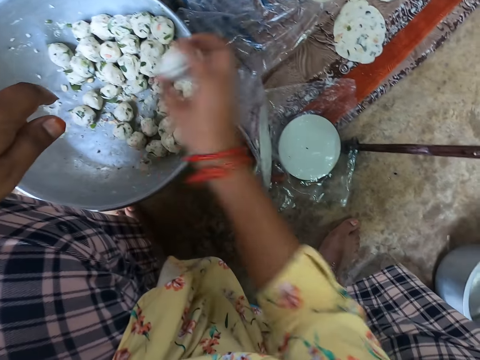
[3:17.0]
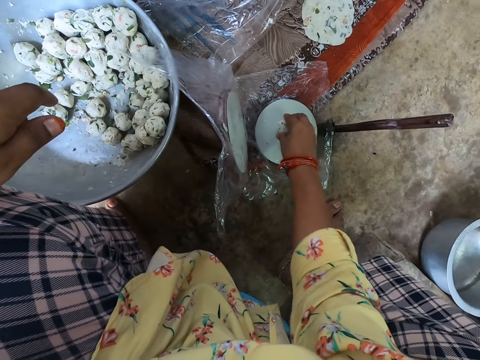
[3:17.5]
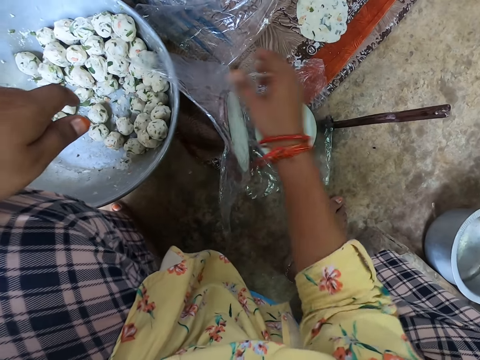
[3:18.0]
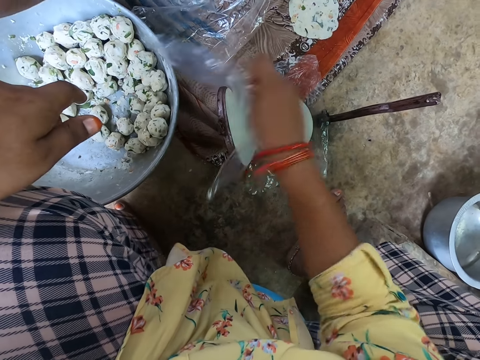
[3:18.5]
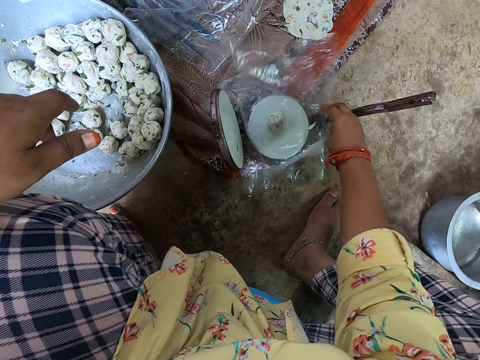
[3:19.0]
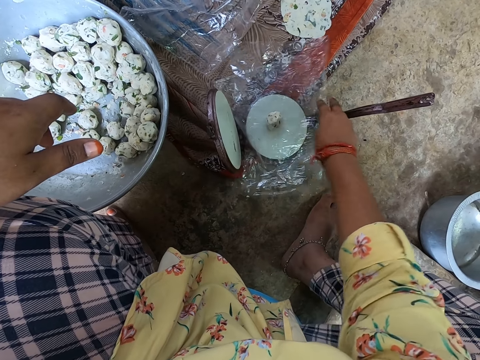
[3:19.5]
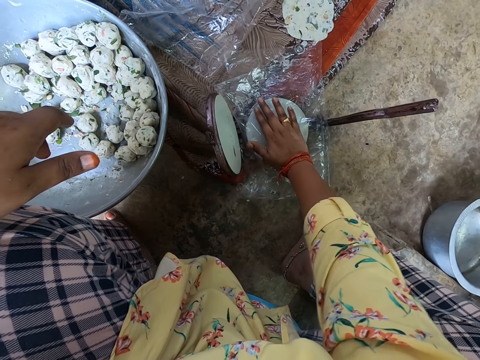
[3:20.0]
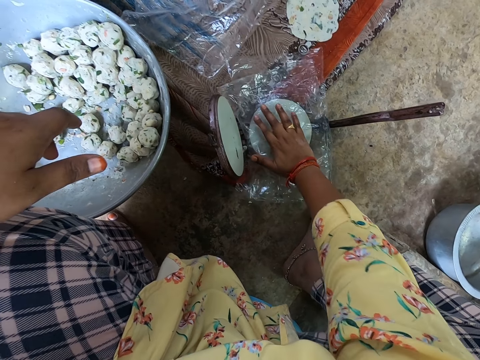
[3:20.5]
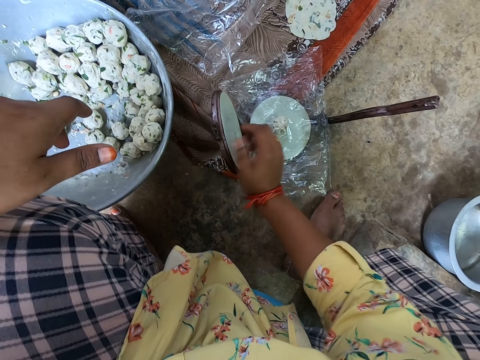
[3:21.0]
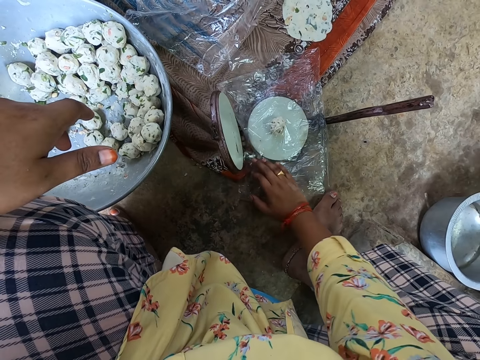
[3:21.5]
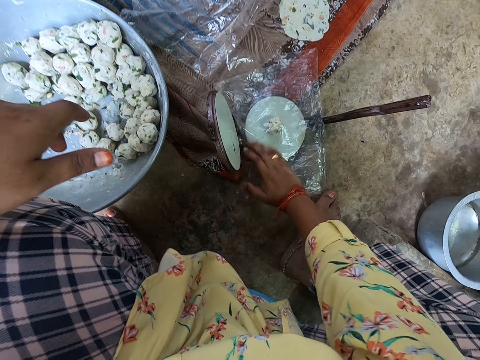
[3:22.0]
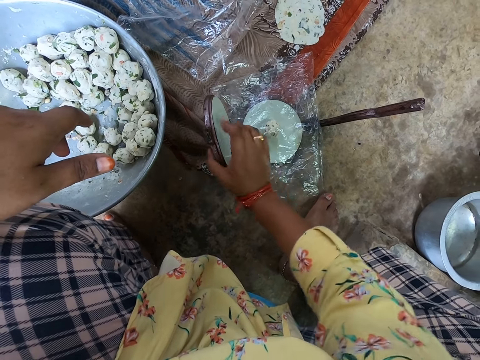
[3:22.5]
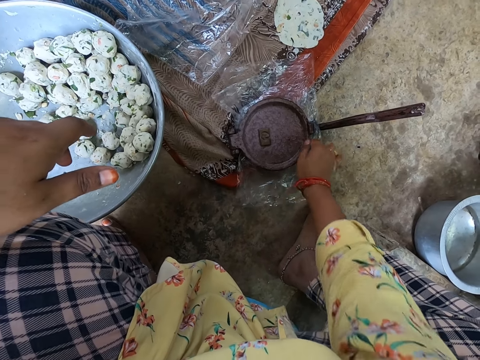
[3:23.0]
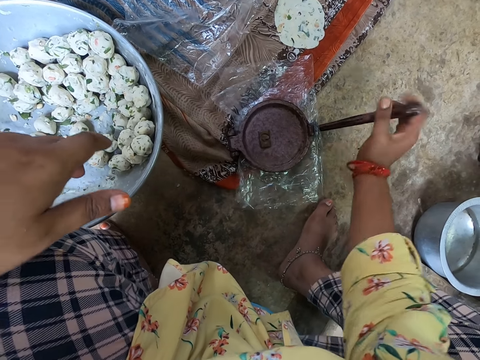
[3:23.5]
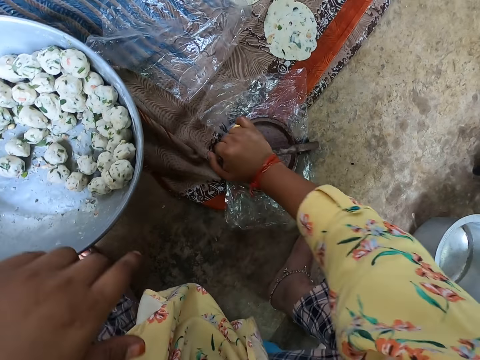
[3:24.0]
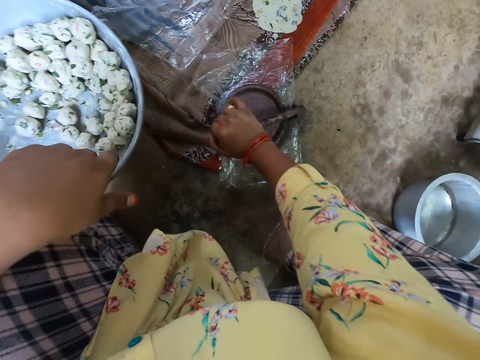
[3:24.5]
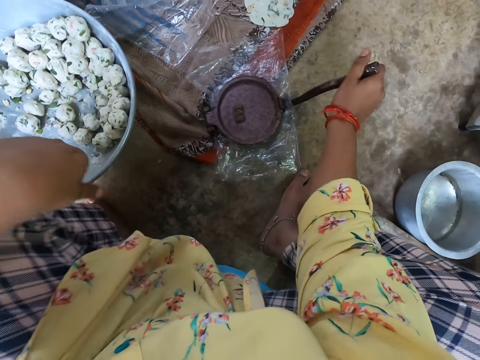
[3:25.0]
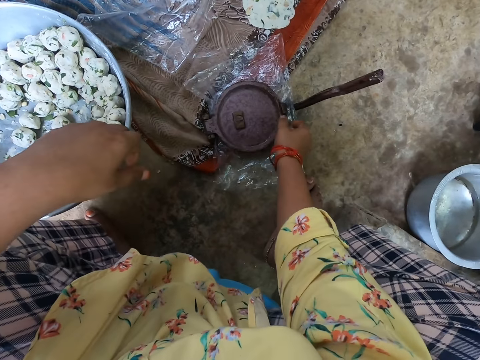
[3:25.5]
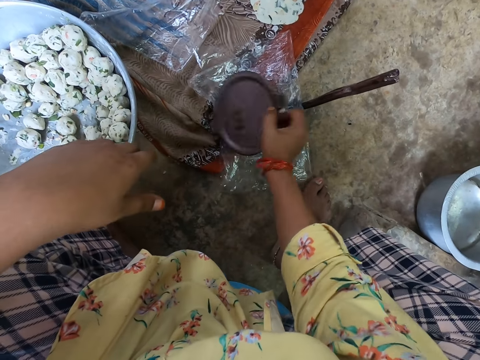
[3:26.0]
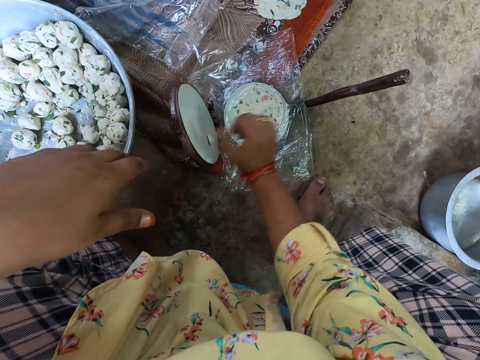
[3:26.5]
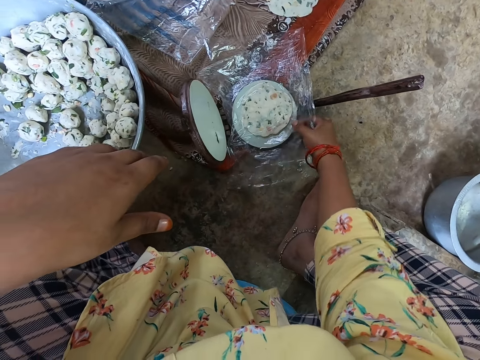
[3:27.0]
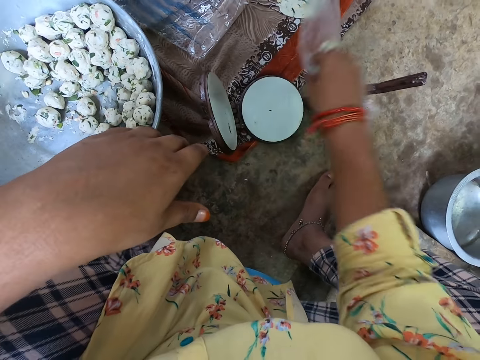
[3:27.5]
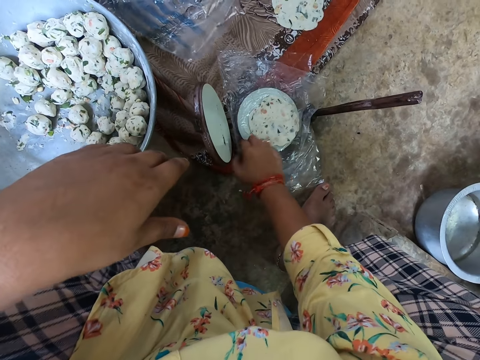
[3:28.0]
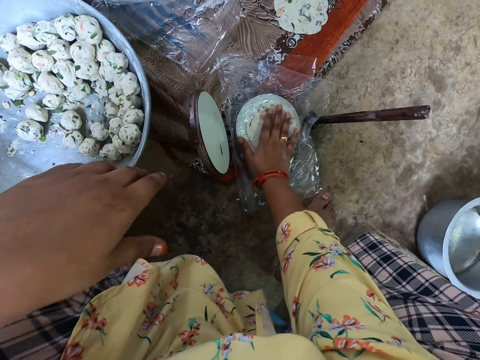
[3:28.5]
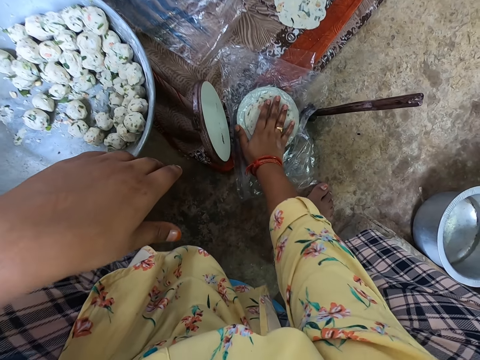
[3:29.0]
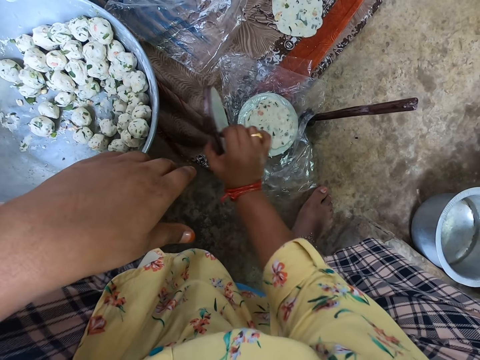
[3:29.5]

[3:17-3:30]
The camera wearer puts the dough on the nylon on the compressor. She puts the nylon on the dough. She covers something with the paper. She places her right hand on the nylon. She covers the lid of the pot with her right hand. She uses the wedge over the lid of the pot. She squeezes something. She removes the wedge over the lid of the pot. She opens the lid with her right hand. She turns the nylon with the dough to the other side.

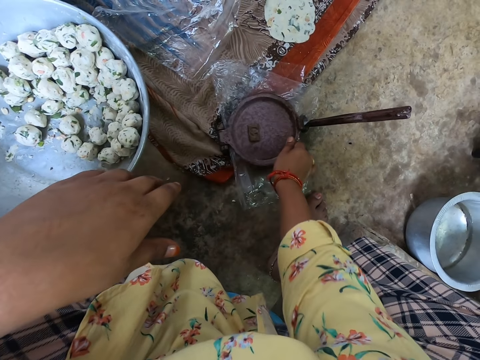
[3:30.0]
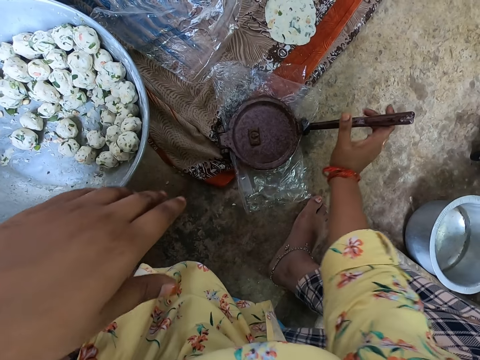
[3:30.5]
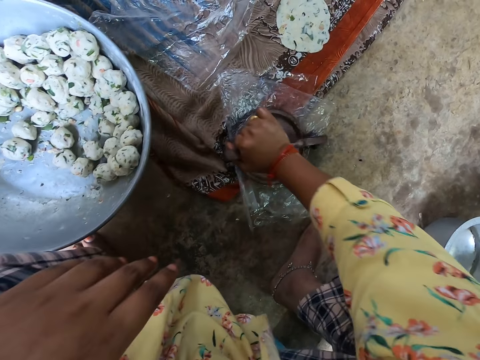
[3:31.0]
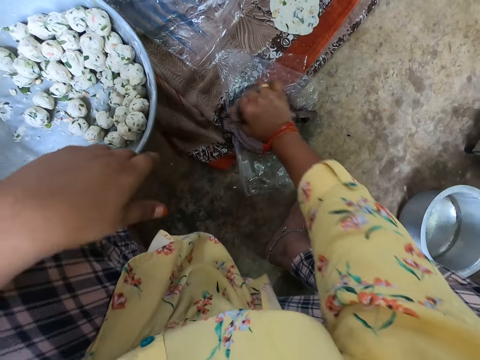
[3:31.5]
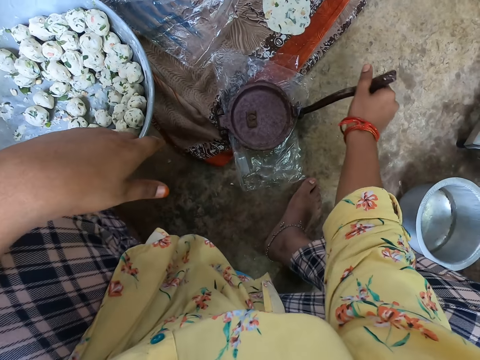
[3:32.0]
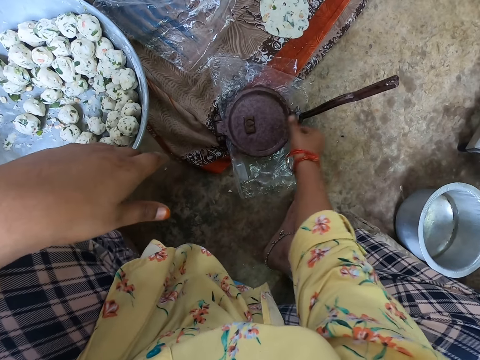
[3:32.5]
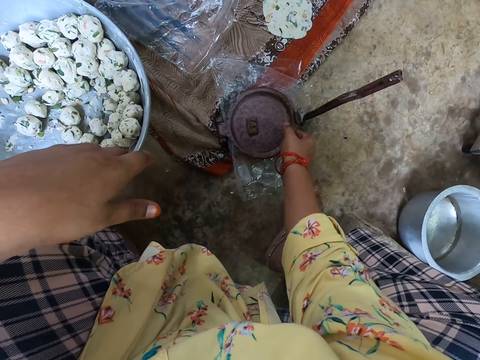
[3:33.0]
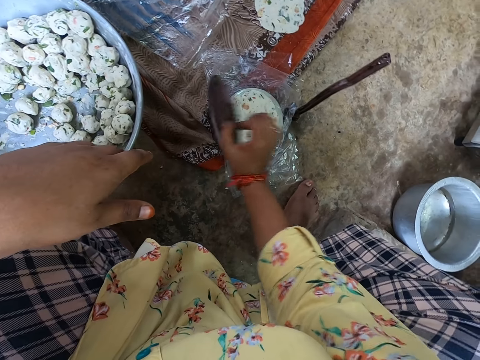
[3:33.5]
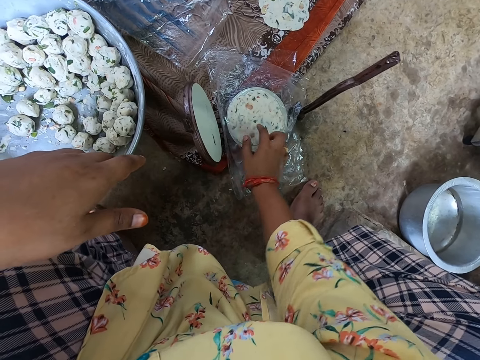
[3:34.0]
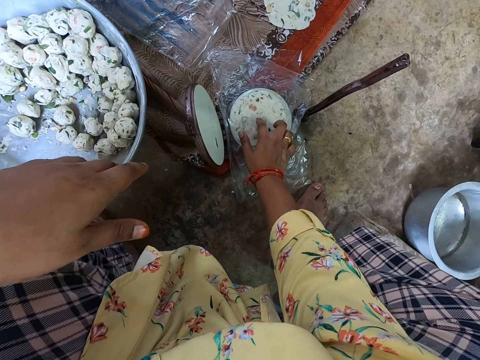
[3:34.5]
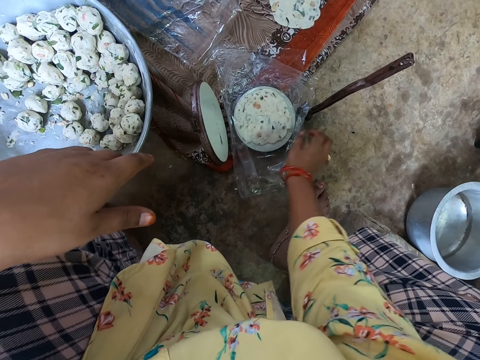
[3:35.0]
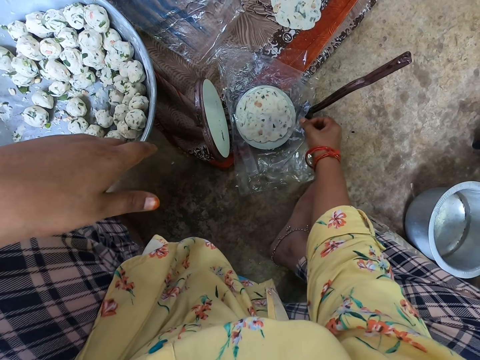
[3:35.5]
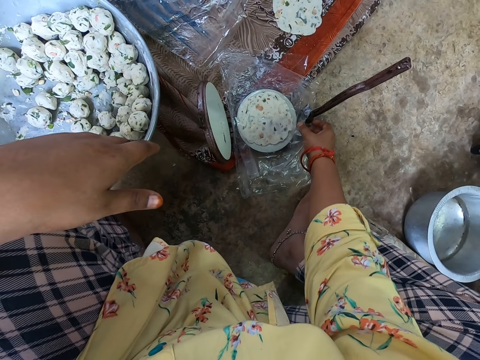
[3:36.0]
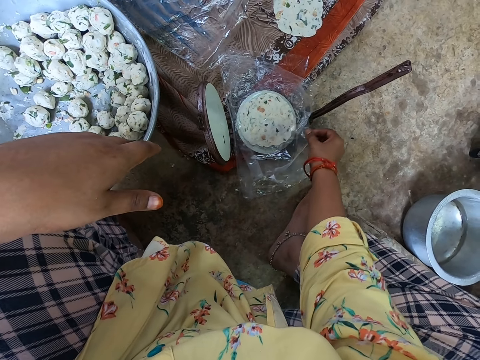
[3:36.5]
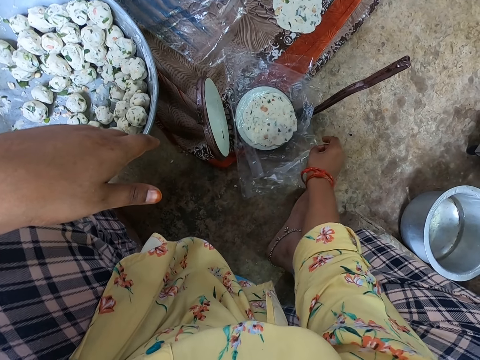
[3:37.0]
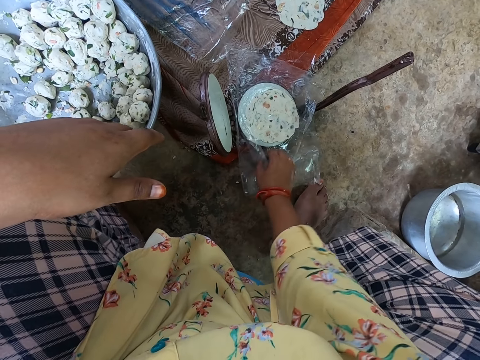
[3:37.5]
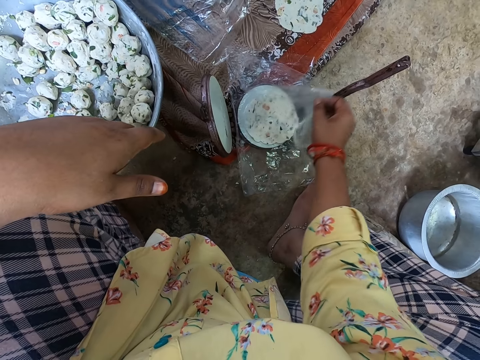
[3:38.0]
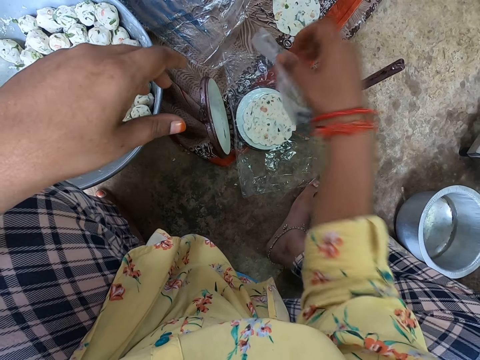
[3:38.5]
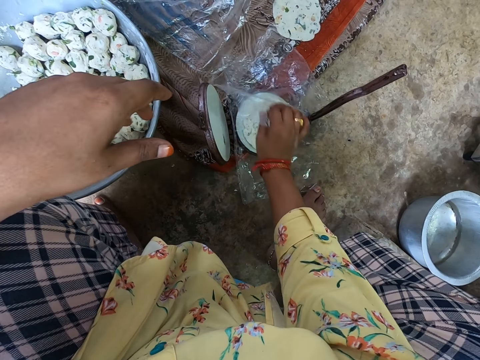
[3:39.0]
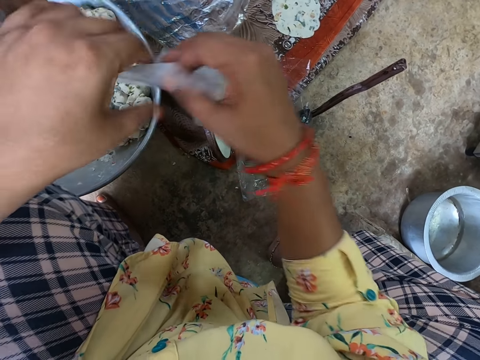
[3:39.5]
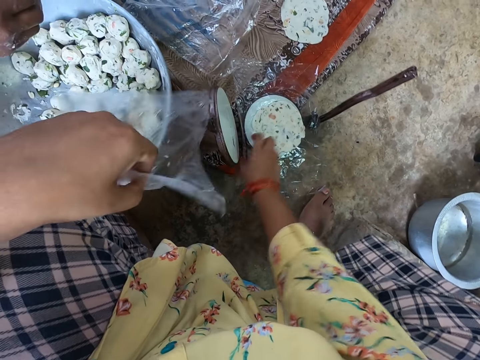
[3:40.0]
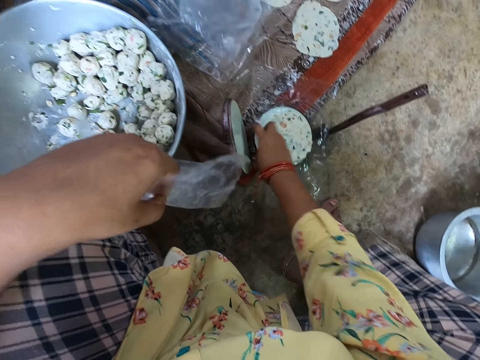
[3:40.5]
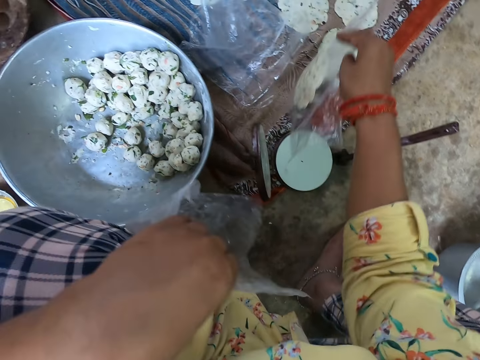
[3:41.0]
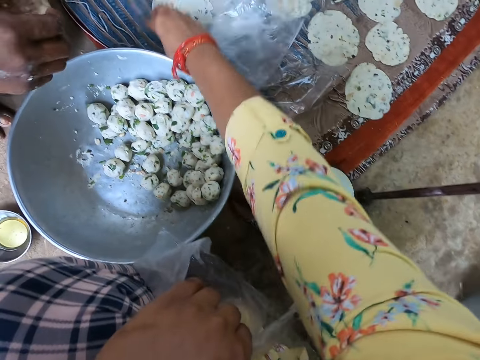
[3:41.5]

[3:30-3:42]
The camera wearer covers the lid of the pot with her right hand. She uses the wedge over the lid of the pot. She squeezes something. She removes the wedge over the lid of the pot. She places her right hand on the dough. She removes the nylon on the dough with her right hand. She transfers the nylon from her right hand to left. She removes the nylon with dough from the pot and places the nylon with dough on the table.

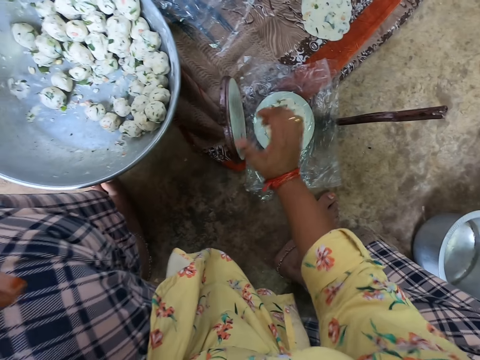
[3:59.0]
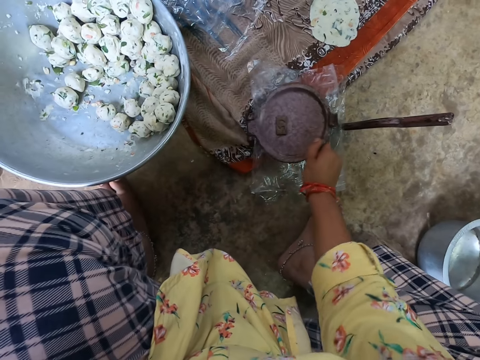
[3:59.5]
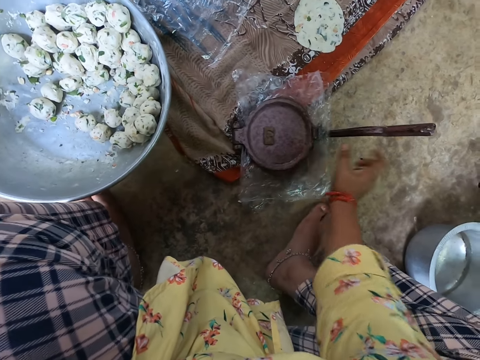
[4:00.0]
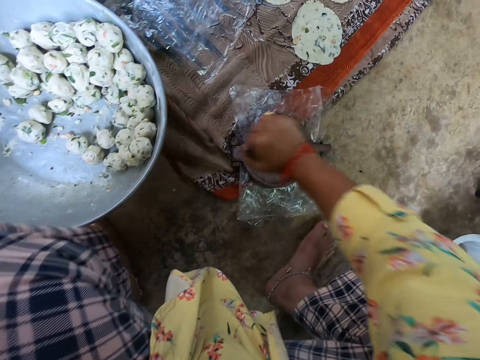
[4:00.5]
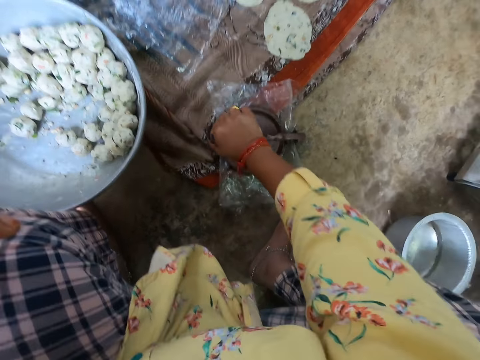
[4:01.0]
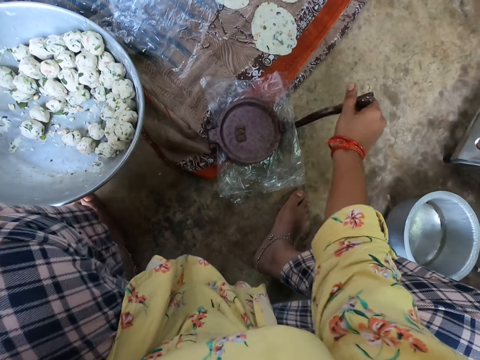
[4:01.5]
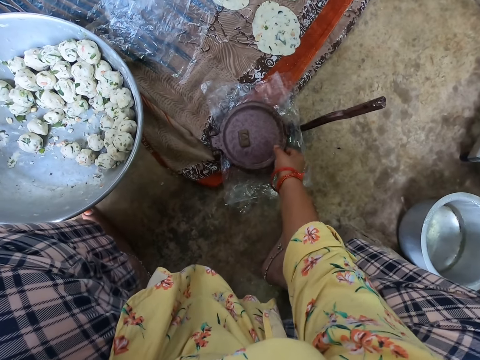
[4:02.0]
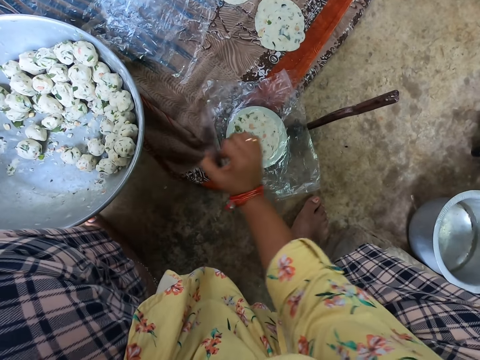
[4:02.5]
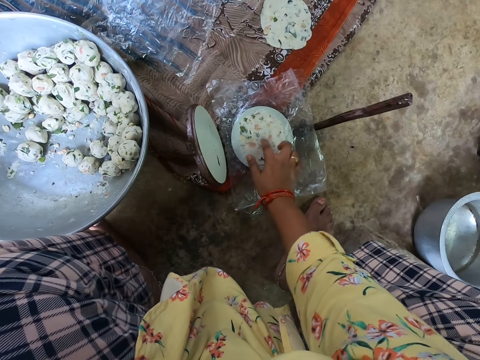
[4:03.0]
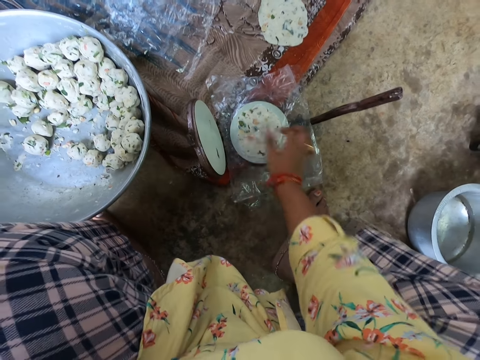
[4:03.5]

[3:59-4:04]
The camera wearer places her right hand on the dough. She covers the lid of the pot with her right hand. She uses the wedge over the lid of the pot. She squeezes something. She removes the wedge over the lid of the pot. She opens the lid with her right hand. She places her right hand on the dough.
